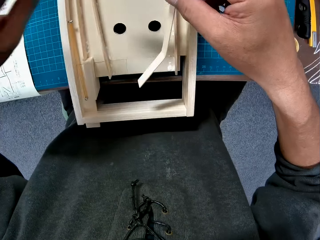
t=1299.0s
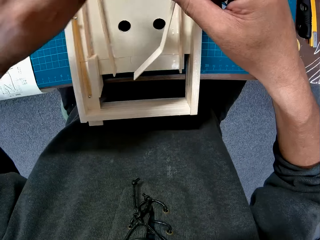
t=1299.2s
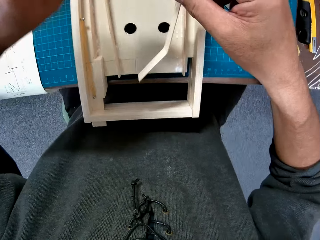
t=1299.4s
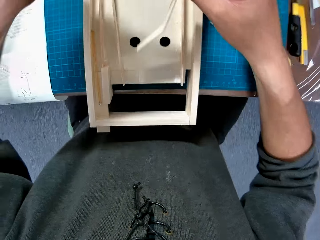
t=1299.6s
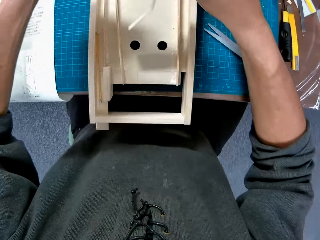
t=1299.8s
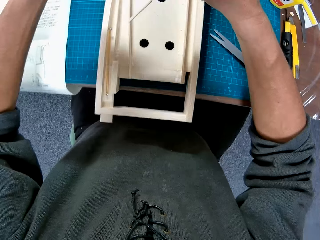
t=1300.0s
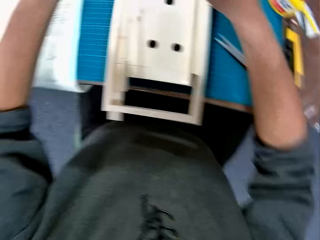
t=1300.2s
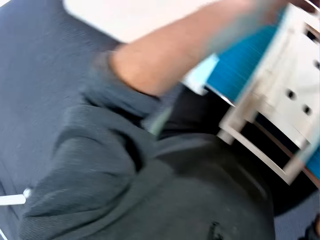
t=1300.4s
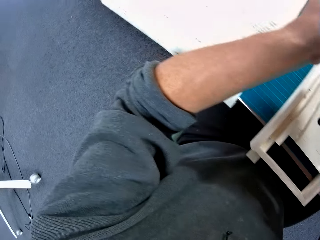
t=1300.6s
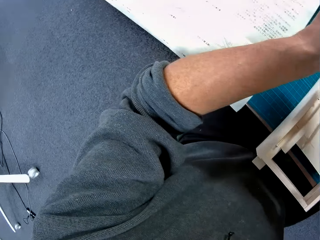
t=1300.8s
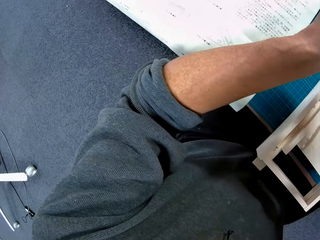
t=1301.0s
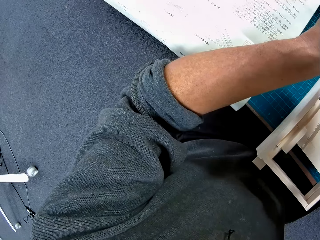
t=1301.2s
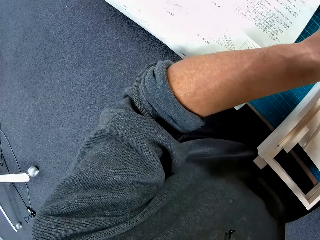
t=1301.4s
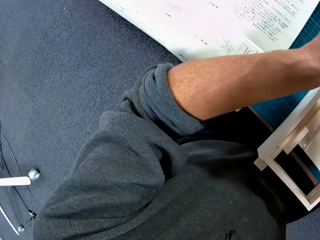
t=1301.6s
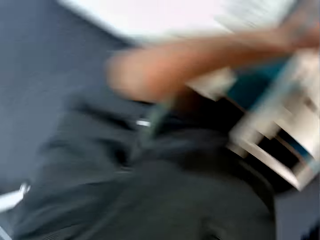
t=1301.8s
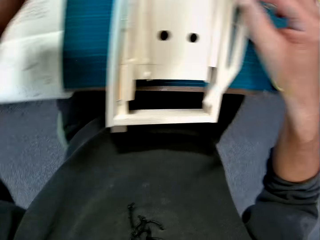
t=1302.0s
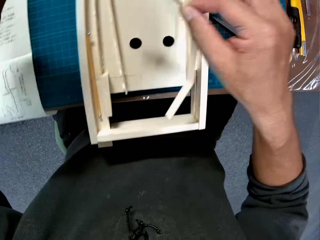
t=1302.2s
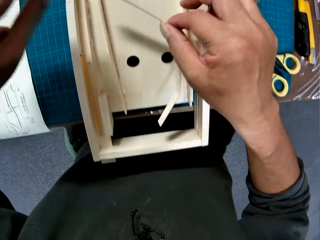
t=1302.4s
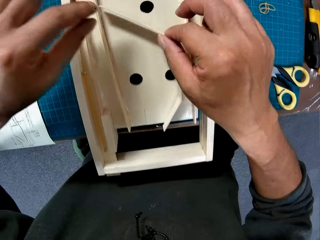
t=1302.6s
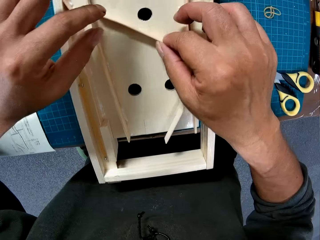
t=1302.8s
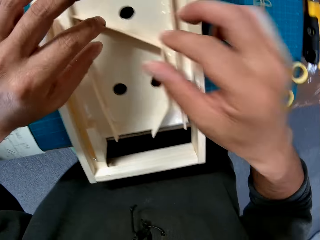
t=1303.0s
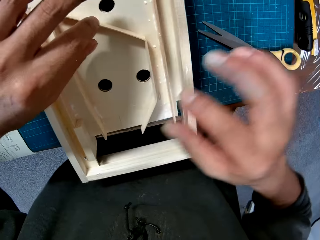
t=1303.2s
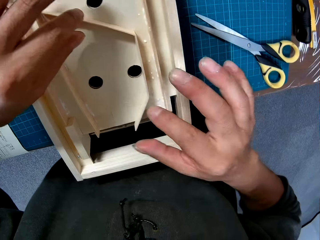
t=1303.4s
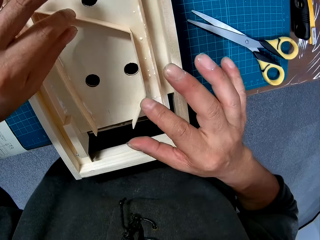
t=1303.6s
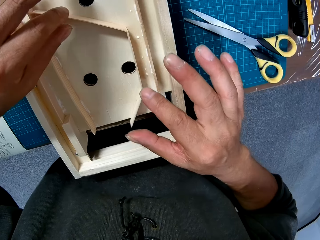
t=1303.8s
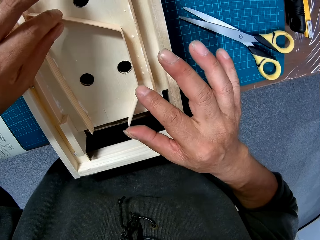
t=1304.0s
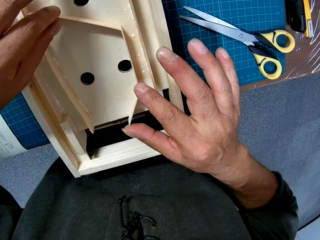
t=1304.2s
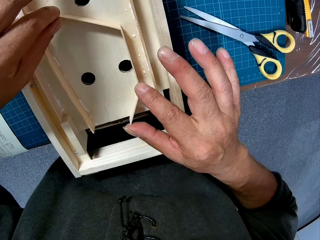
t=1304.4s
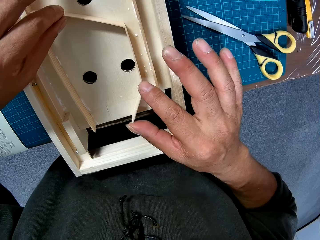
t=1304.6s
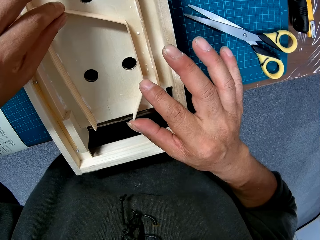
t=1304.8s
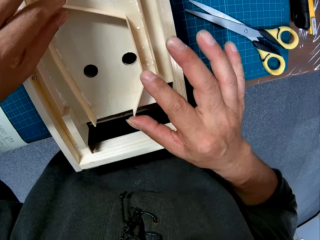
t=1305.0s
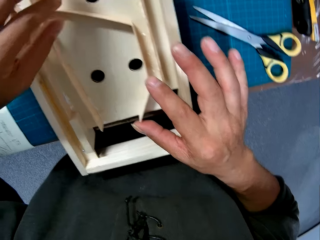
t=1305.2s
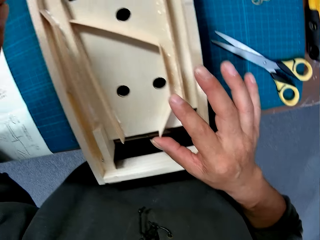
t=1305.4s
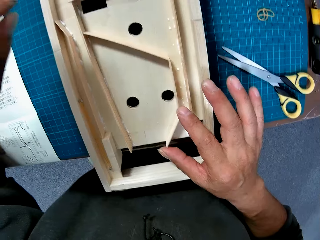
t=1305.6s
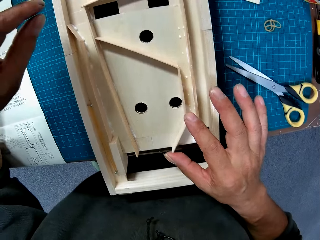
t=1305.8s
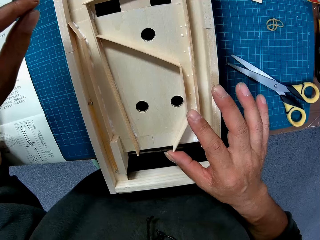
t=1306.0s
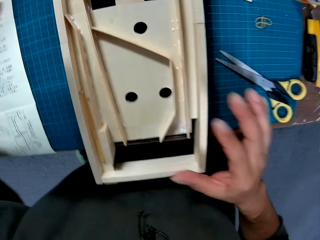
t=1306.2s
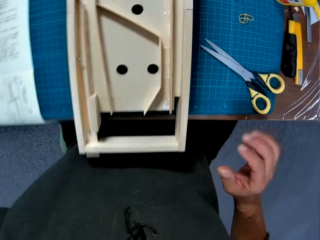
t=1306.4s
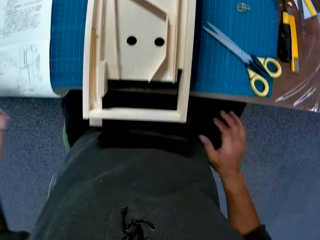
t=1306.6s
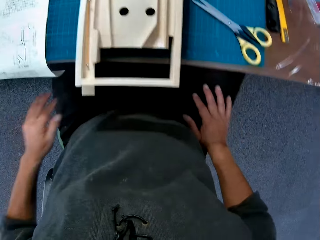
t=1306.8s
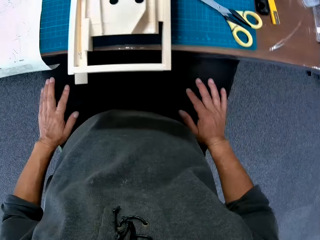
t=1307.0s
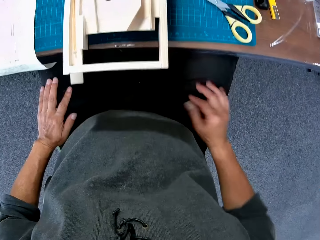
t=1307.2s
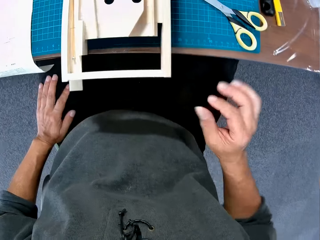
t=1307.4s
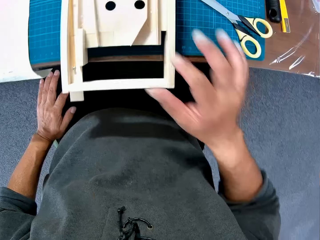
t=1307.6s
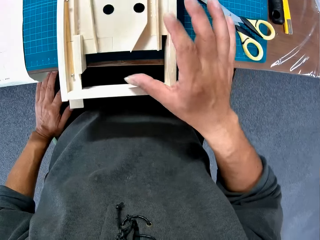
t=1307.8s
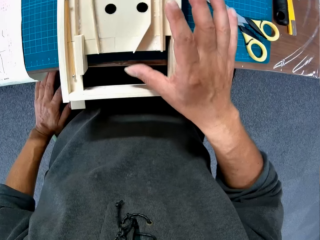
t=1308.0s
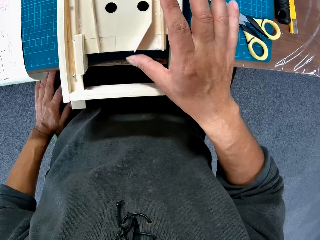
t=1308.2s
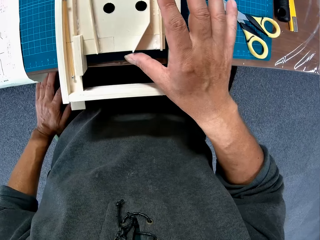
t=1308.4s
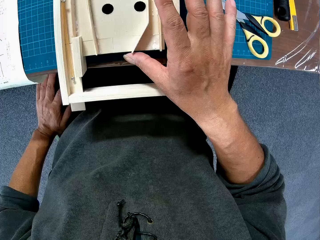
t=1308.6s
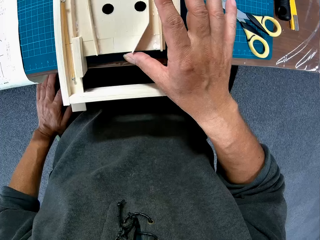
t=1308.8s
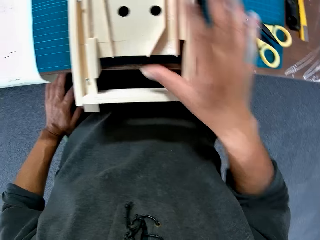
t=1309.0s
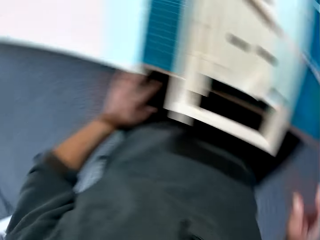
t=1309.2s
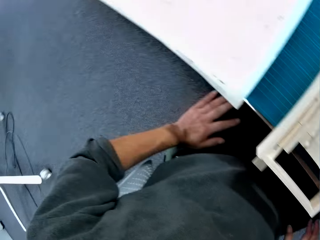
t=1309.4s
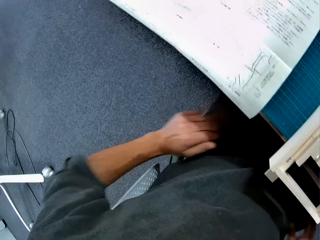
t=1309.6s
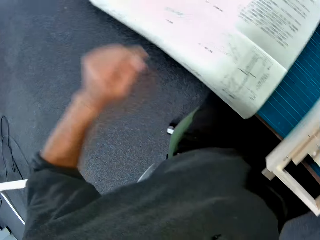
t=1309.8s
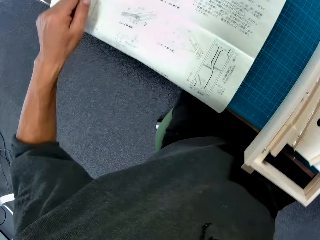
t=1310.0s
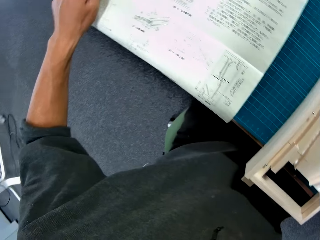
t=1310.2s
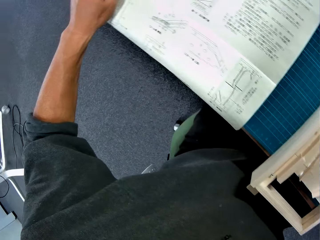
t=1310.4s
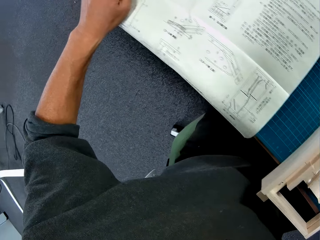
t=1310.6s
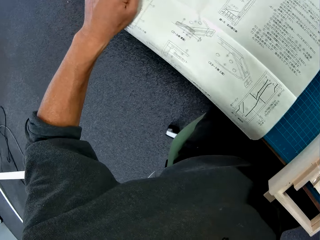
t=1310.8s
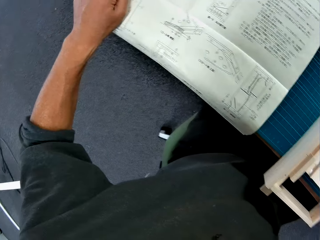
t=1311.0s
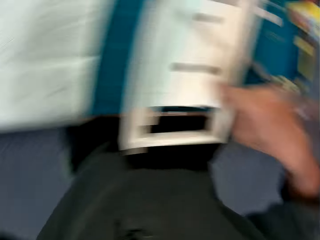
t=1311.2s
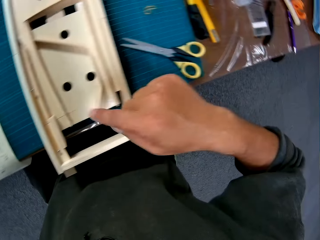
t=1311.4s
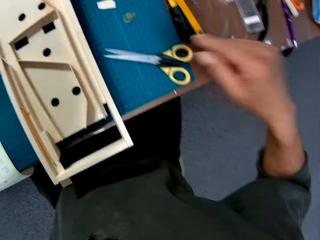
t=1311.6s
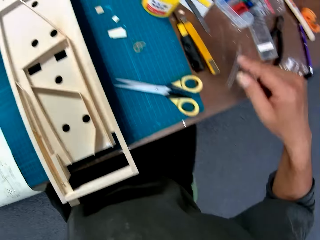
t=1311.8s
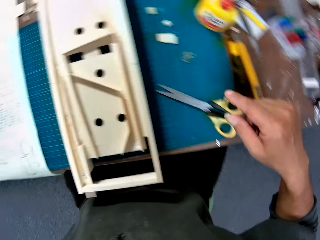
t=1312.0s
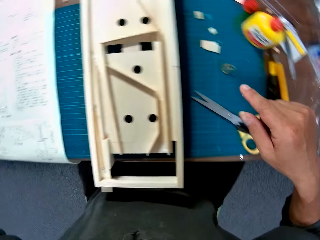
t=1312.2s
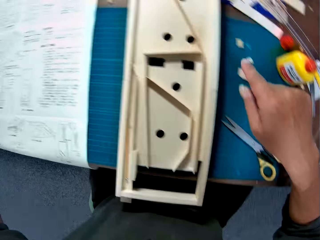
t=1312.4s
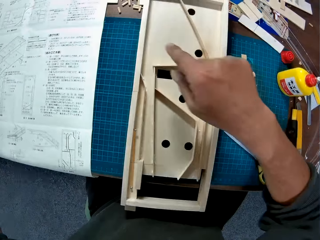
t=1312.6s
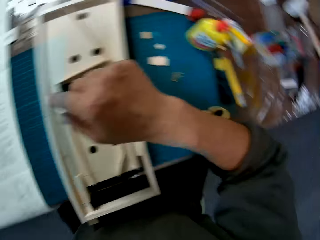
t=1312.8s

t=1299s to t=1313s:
The camera wearer holds a piece of paperboard with a hand. They place a piece of wood in a wooden model with both hands. They adjust the piece of paperboard on a paperboard model. They look around a table. They adjust the piece of paperboard on the paperboard model. They hold a piece of paper manual with a hand.

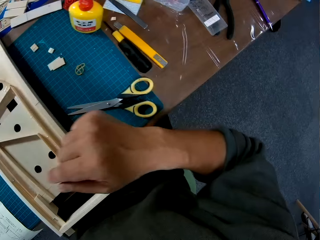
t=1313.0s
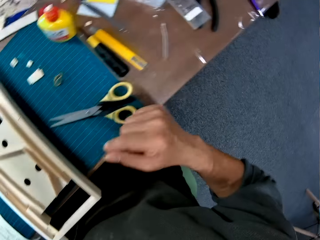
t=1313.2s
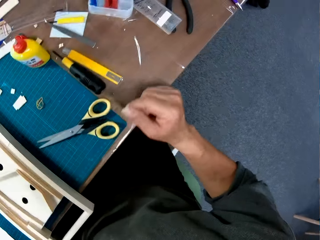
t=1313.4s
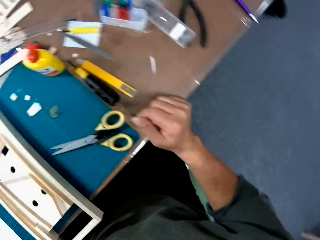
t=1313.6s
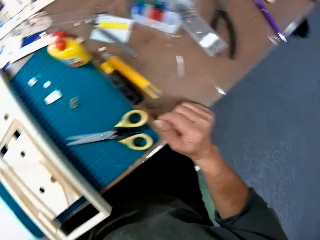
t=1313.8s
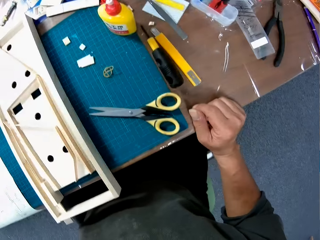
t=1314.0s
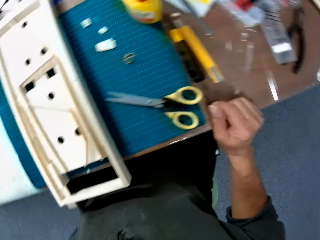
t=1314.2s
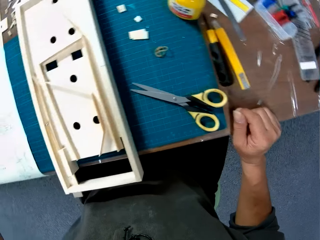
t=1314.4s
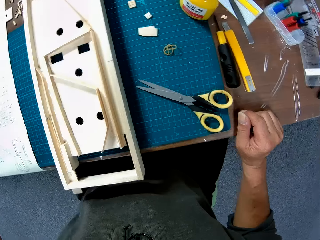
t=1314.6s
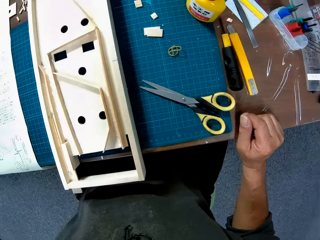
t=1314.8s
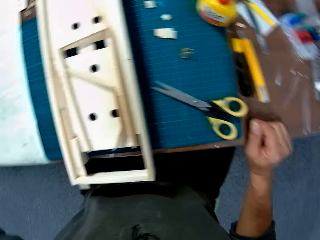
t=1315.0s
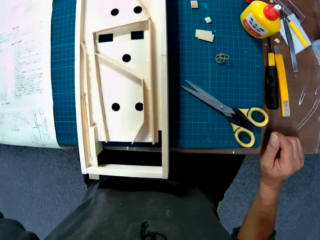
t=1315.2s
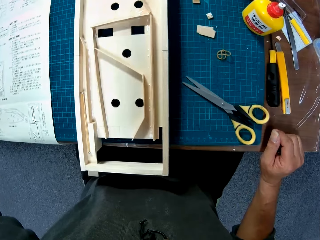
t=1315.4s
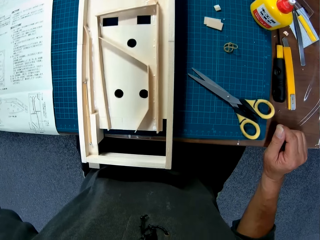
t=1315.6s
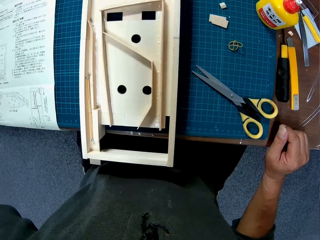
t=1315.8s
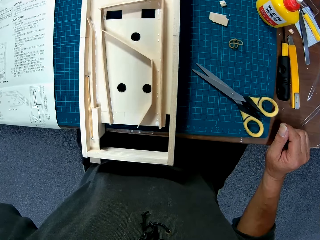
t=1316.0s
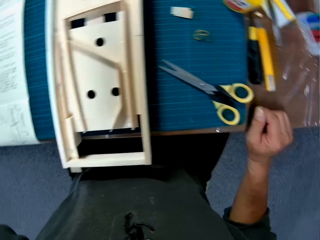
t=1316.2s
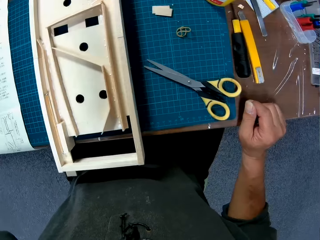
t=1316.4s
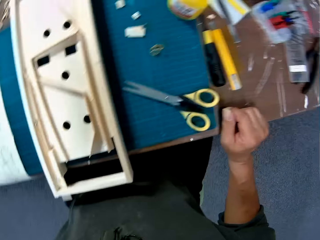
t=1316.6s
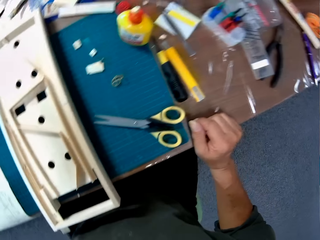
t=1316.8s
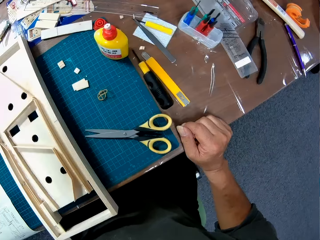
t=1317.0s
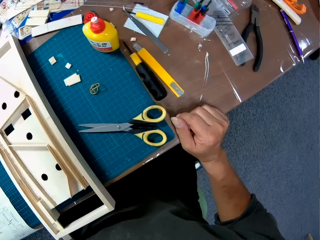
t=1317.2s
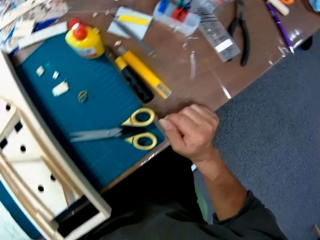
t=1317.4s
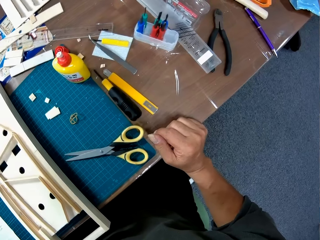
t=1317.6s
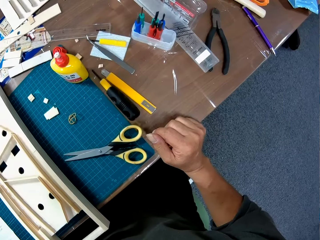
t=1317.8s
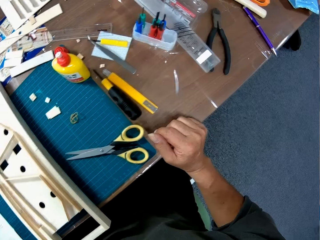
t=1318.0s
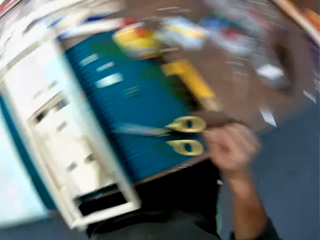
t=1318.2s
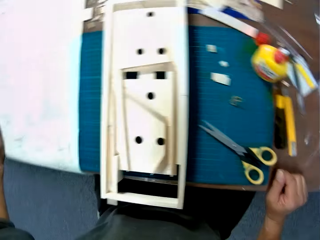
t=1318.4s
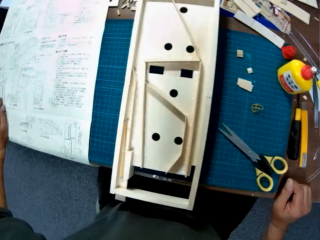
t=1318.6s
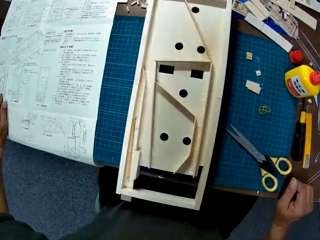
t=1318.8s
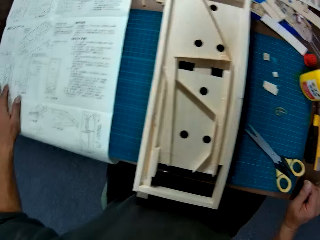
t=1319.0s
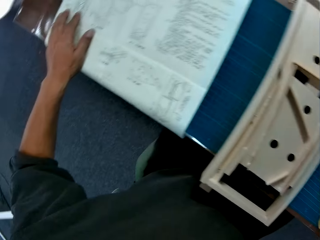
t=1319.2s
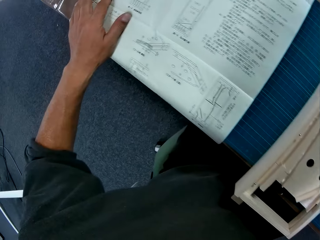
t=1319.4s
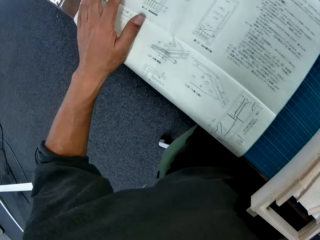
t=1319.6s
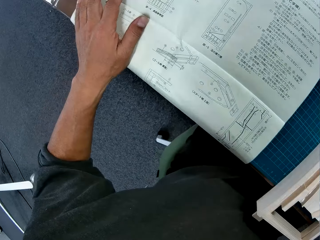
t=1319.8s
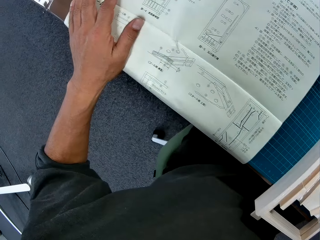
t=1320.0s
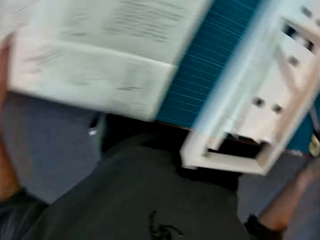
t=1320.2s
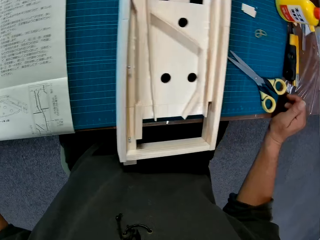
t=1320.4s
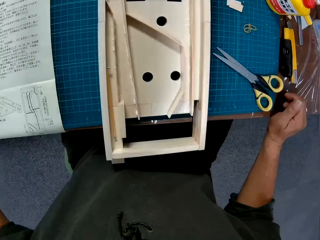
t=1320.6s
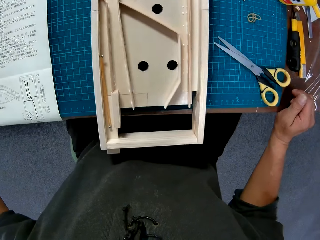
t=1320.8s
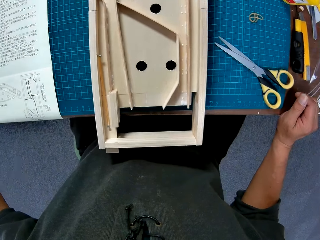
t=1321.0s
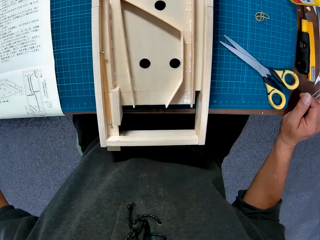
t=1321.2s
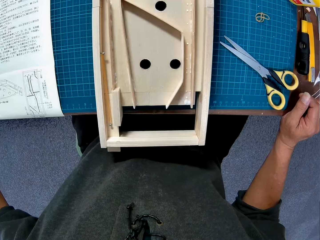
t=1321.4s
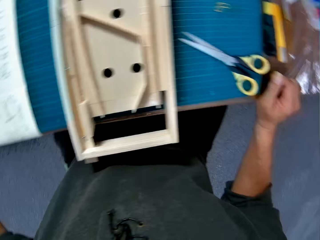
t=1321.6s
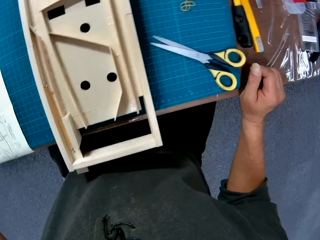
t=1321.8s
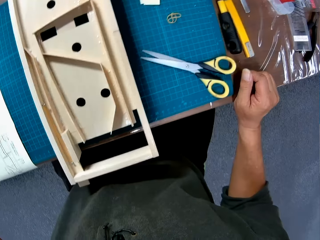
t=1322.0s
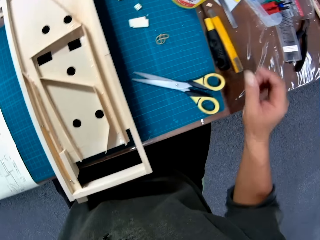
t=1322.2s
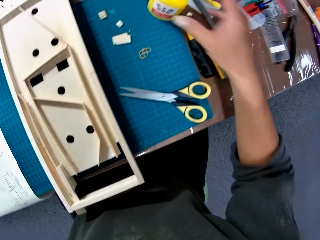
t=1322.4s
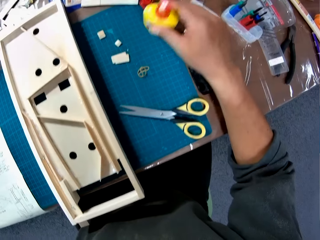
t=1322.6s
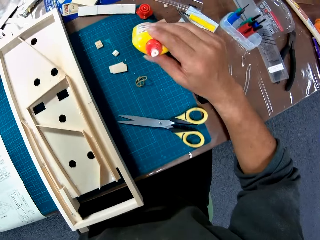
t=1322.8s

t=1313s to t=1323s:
The camera wearer points at a paperboard model on a cutting mat. They hold a table with a hand. They look around the table.
